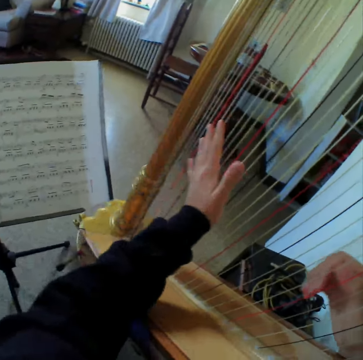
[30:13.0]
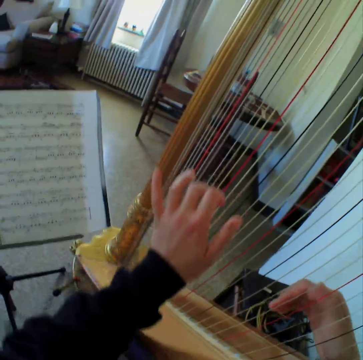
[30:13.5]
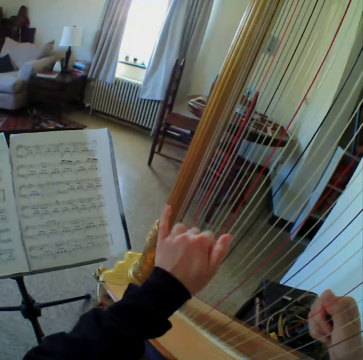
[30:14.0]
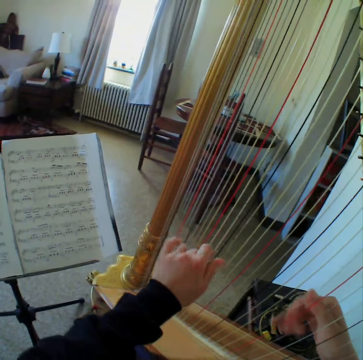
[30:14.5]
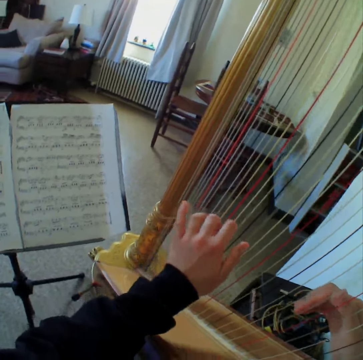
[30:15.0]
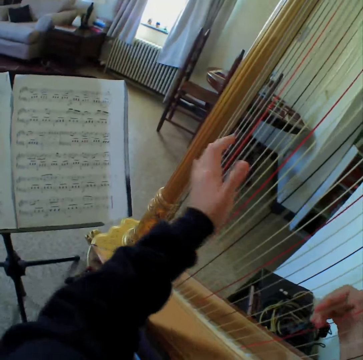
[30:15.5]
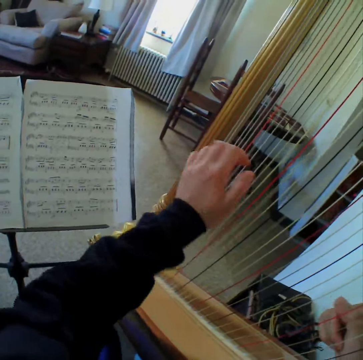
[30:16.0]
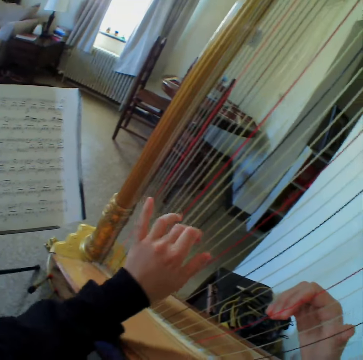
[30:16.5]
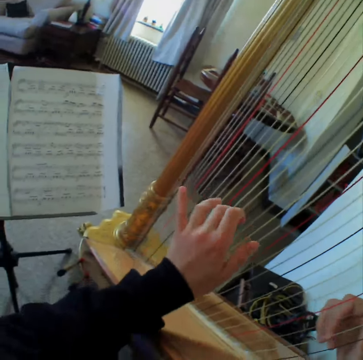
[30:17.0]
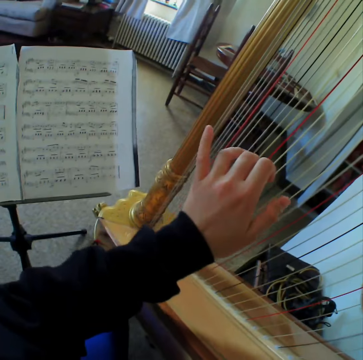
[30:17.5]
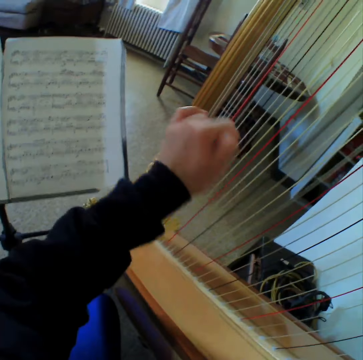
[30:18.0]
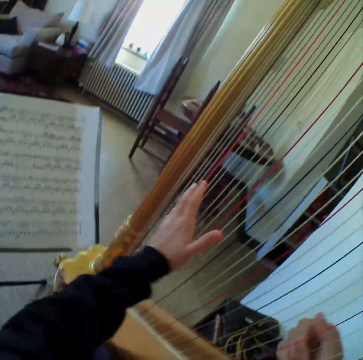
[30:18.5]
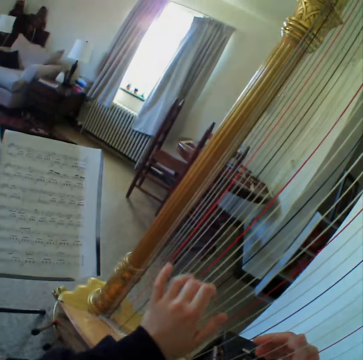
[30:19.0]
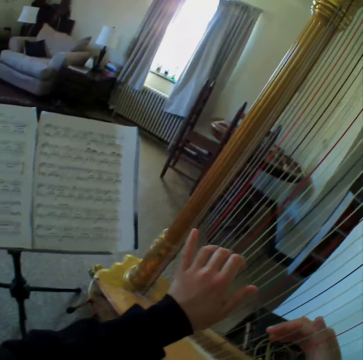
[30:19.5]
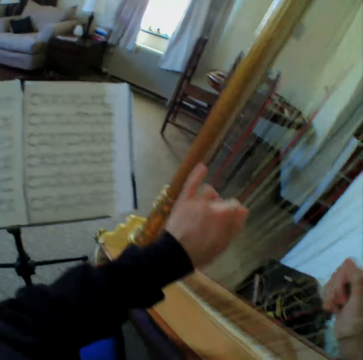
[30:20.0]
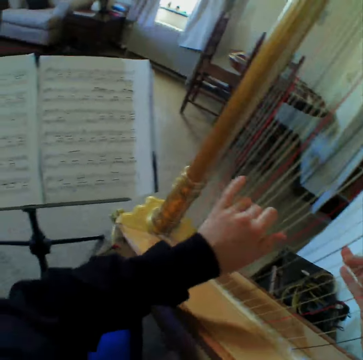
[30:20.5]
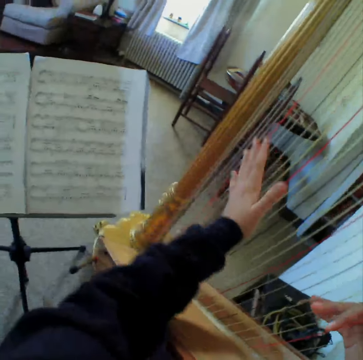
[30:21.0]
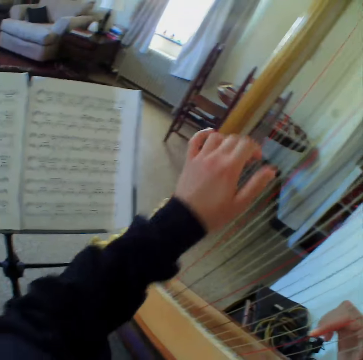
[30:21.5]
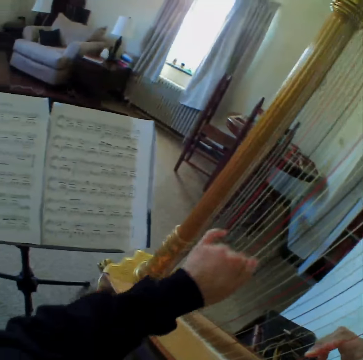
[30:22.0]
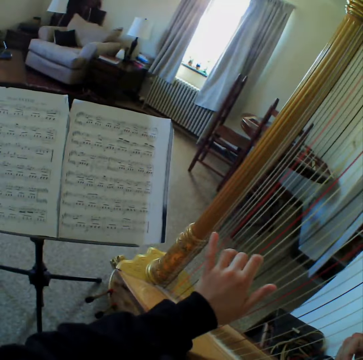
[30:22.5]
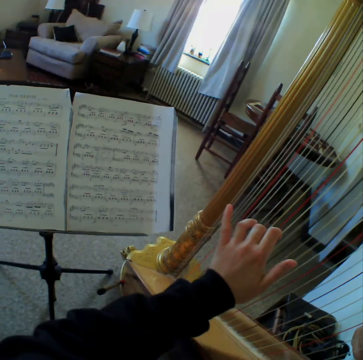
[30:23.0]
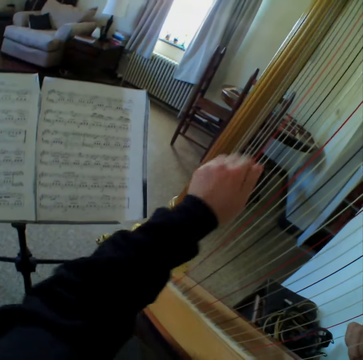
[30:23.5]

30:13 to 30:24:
The camera wearer reads the music paper. They play the guitar. They read the music paper. They play the guitar.

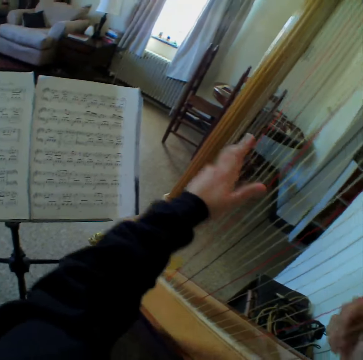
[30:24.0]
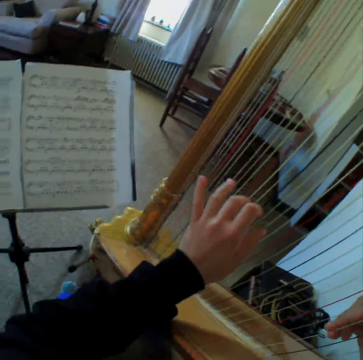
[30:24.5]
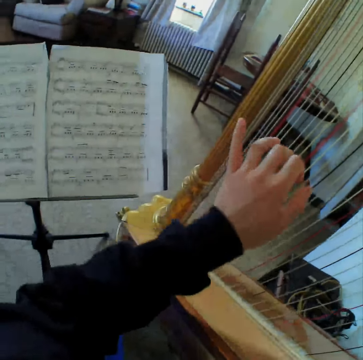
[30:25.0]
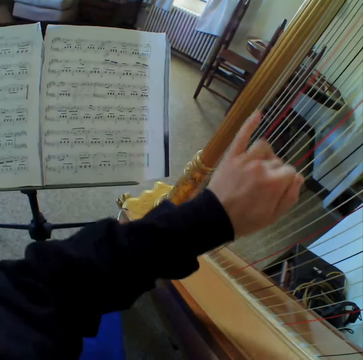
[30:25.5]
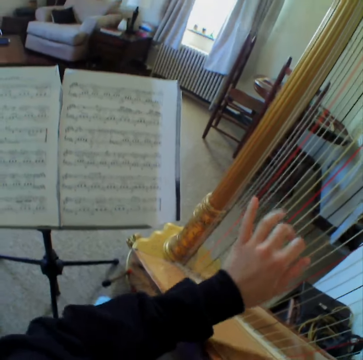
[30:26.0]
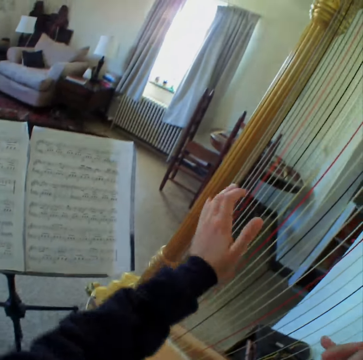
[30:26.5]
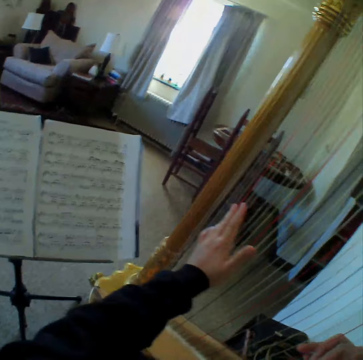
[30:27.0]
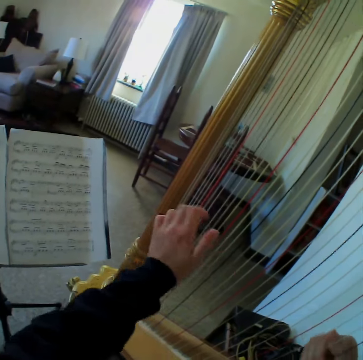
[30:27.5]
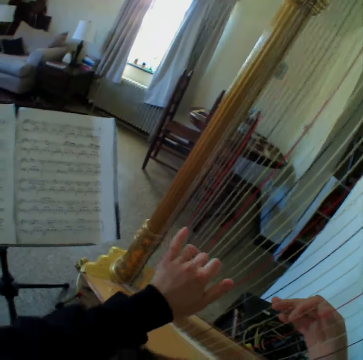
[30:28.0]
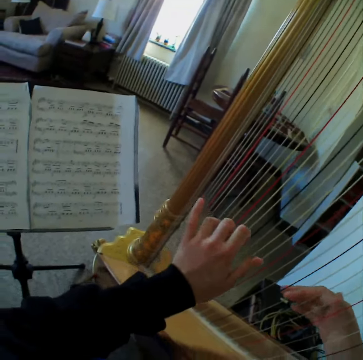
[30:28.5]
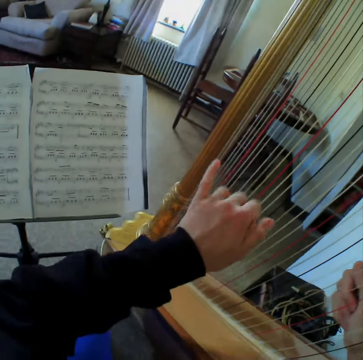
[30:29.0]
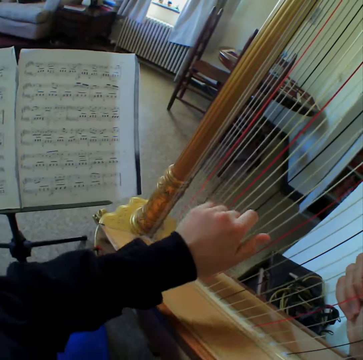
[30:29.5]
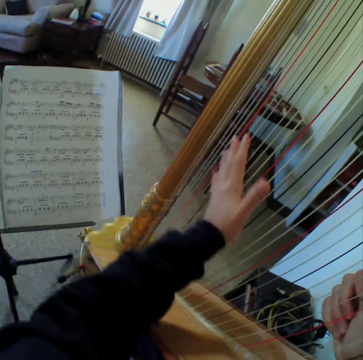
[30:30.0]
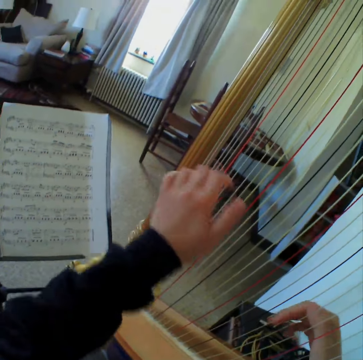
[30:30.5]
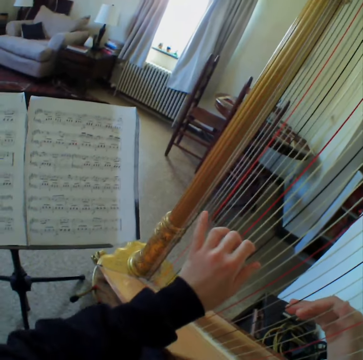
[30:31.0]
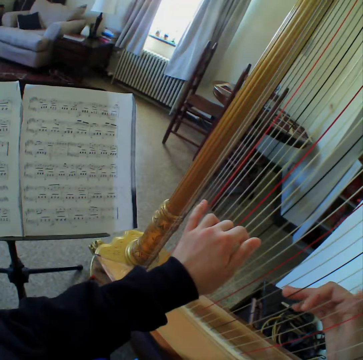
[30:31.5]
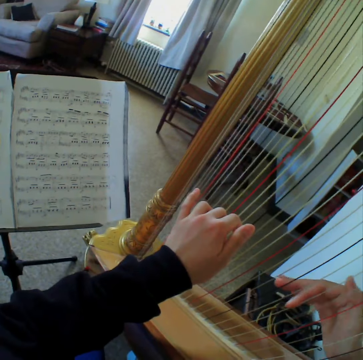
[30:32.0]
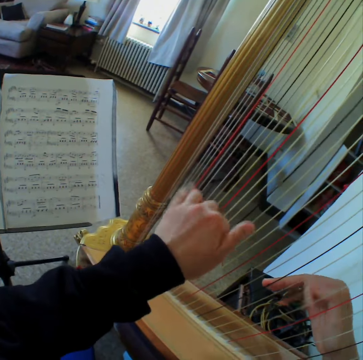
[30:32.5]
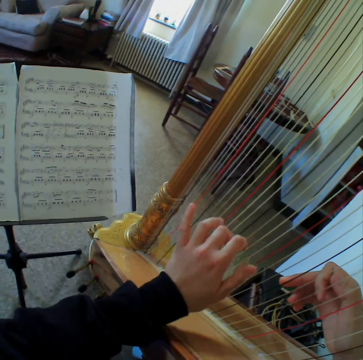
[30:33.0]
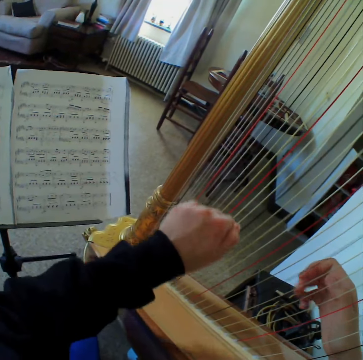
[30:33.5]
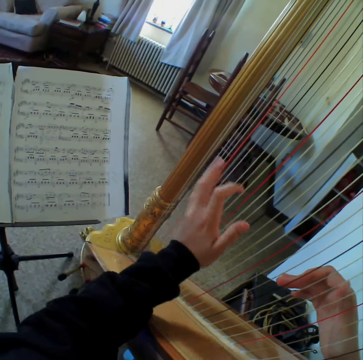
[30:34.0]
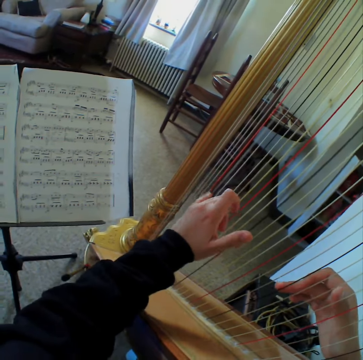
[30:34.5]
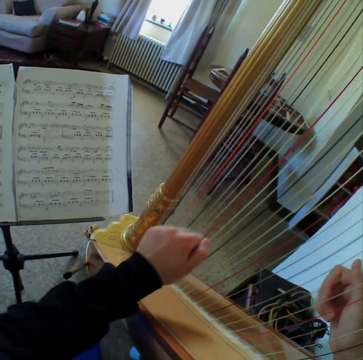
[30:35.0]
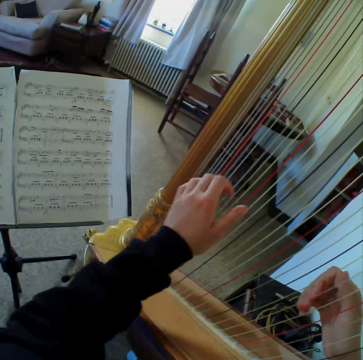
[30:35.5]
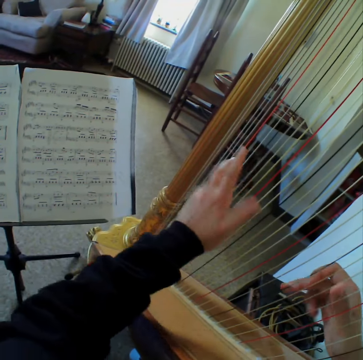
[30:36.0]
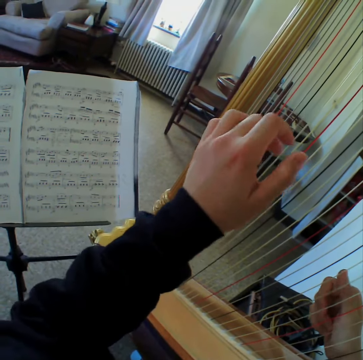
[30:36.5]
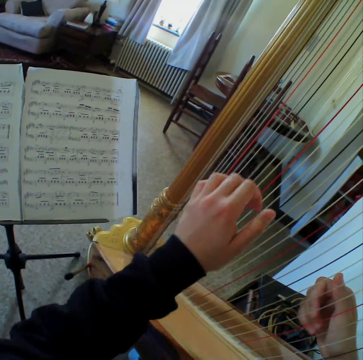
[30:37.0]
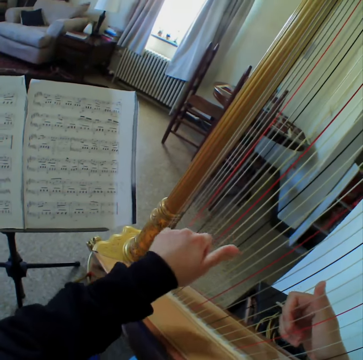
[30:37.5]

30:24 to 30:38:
The camera wearer reads the music paper. They play the guitar. They read the music paper. They play the guitar.

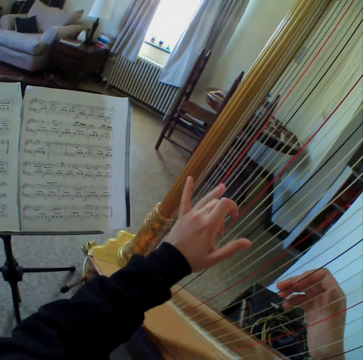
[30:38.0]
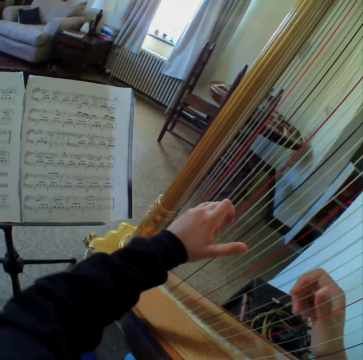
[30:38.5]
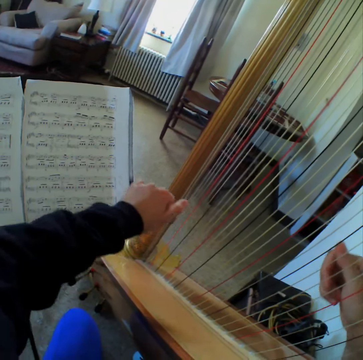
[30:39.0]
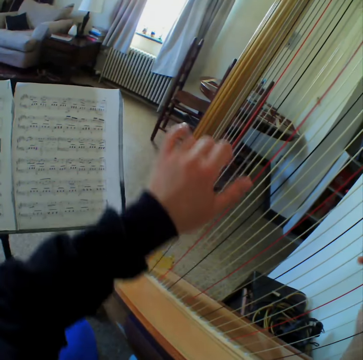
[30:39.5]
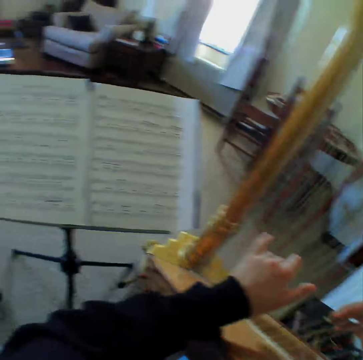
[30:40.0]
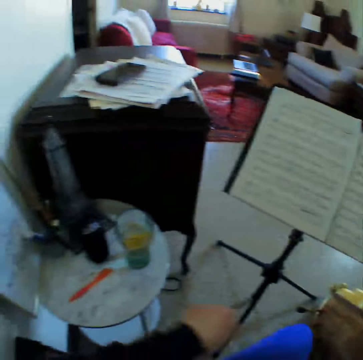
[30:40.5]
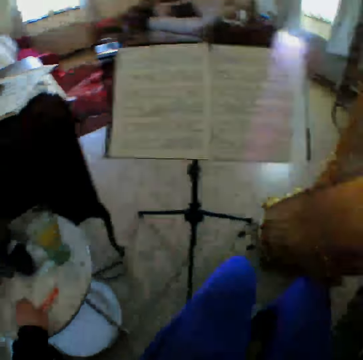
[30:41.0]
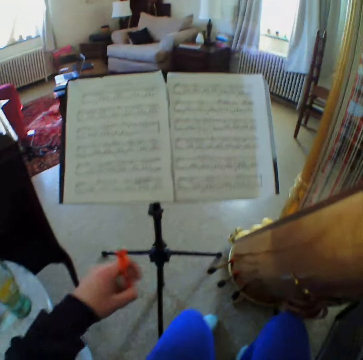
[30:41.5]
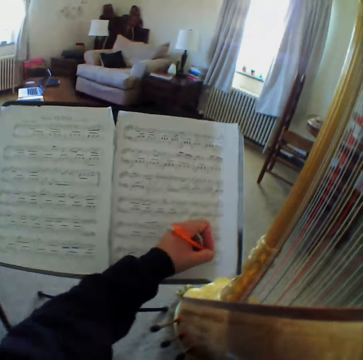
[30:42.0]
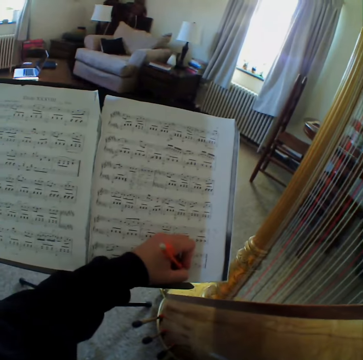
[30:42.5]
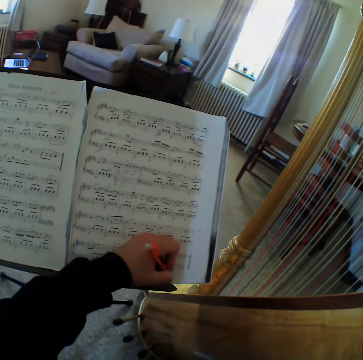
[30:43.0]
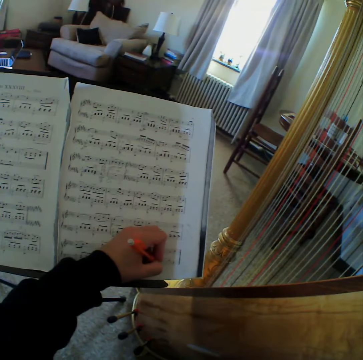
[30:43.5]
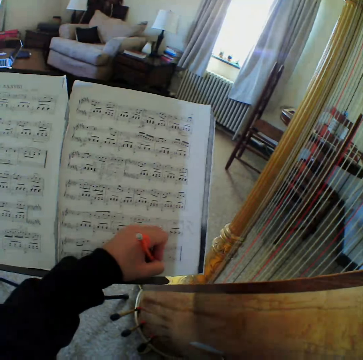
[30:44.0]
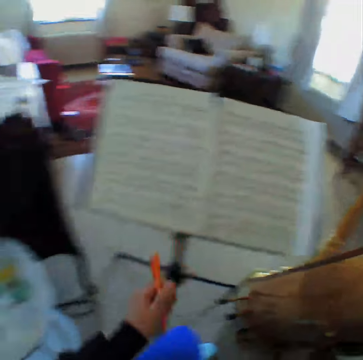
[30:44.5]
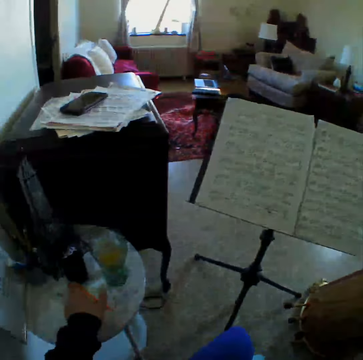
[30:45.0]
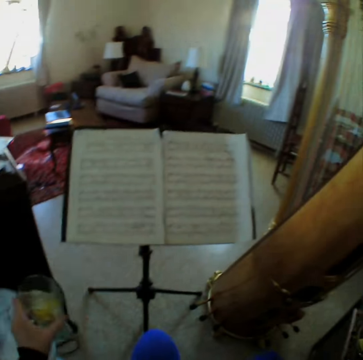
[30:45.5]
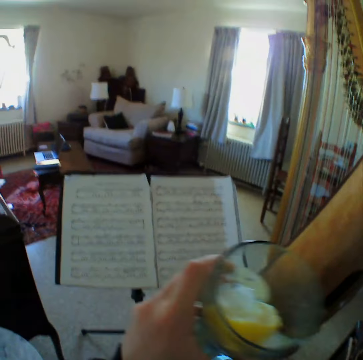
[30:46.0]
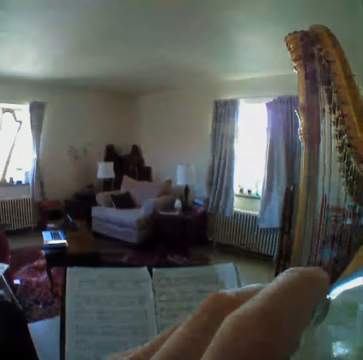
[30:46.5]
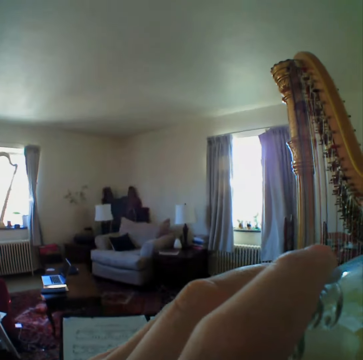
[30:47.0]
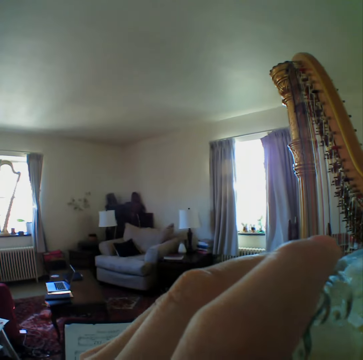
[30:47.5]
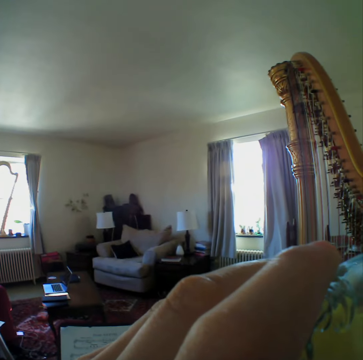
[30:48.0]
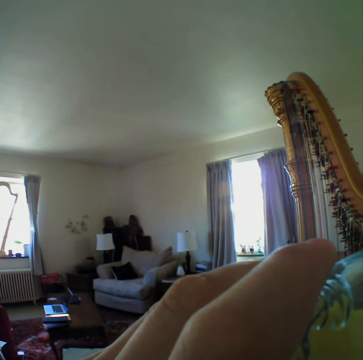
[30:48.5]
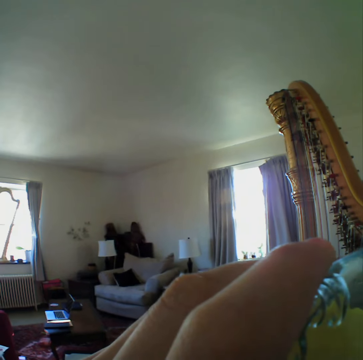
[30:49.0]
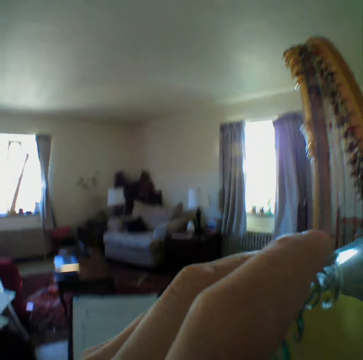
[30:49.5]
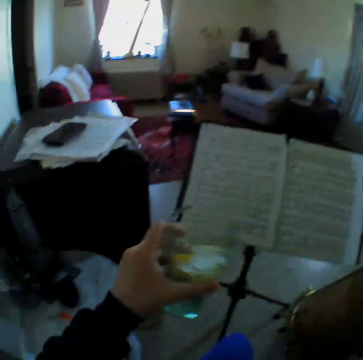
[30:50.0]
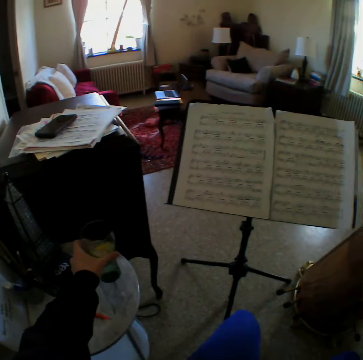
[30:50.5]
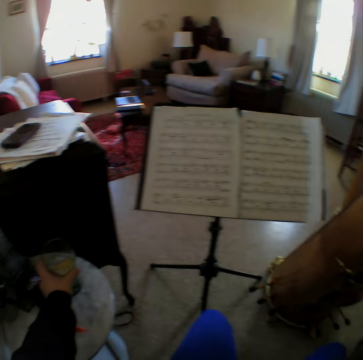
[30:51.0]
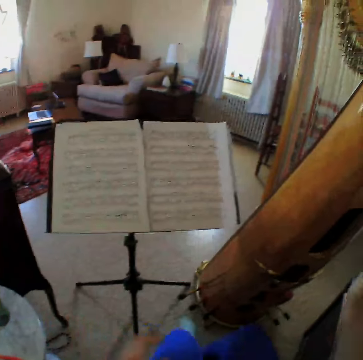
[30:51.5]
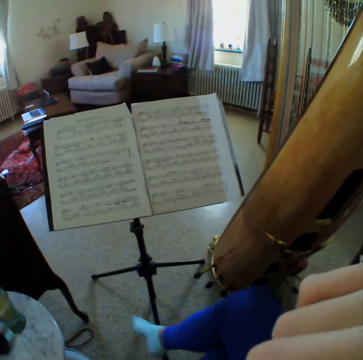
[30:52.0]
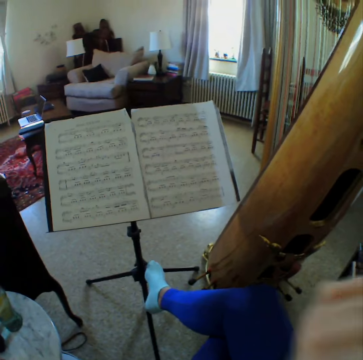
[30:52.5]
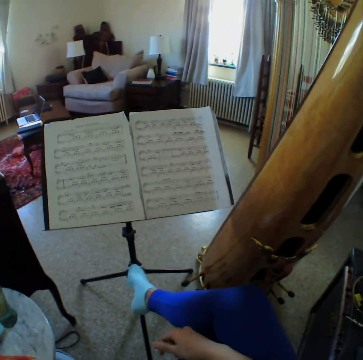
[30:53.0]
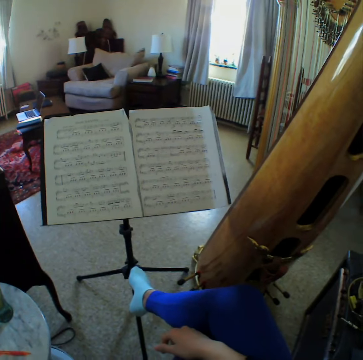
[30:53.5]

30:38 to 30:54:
The camera wearer reads the music paper. She plays the guitar. She reads the music paper. She carries the pen from the table. She writes on her music sheet. She drops the pen on the table. She carries a glass cup from the table. She drinks the water from the cup. She keeps the glass cup on the table. She fidgets on the seat.
